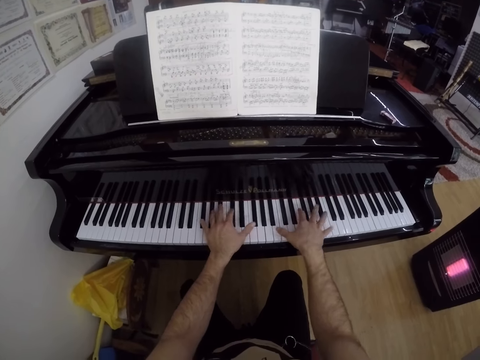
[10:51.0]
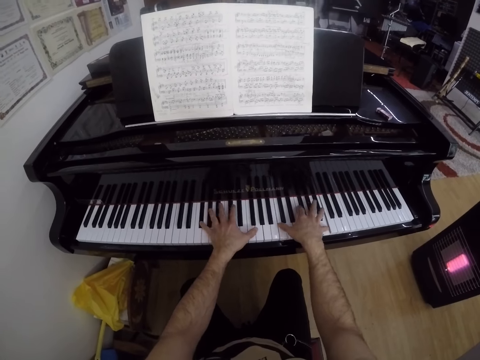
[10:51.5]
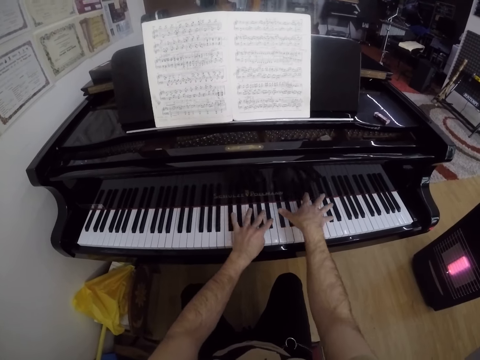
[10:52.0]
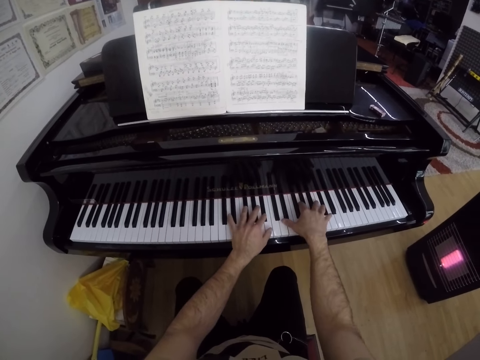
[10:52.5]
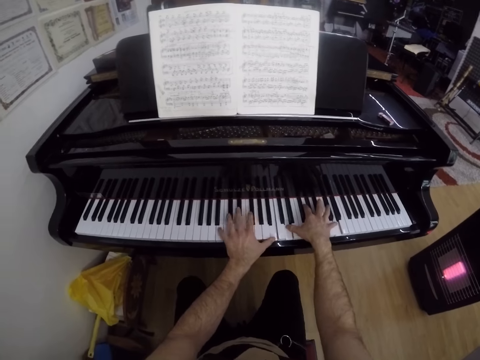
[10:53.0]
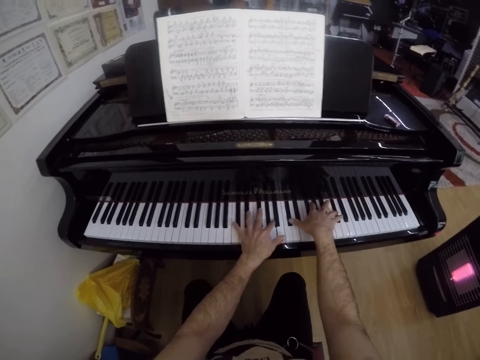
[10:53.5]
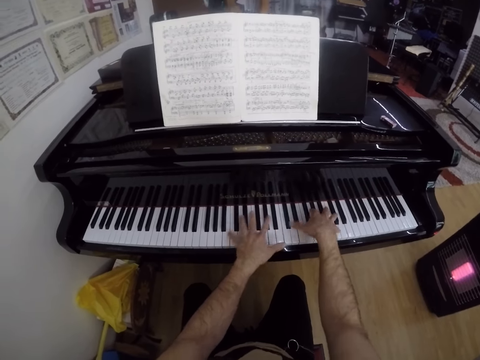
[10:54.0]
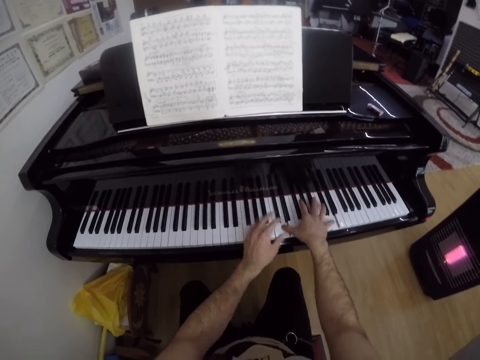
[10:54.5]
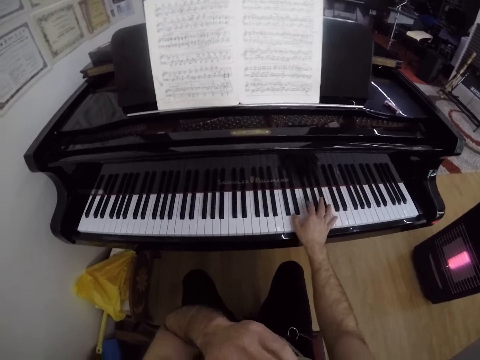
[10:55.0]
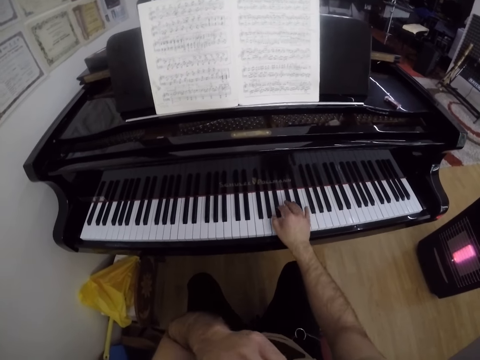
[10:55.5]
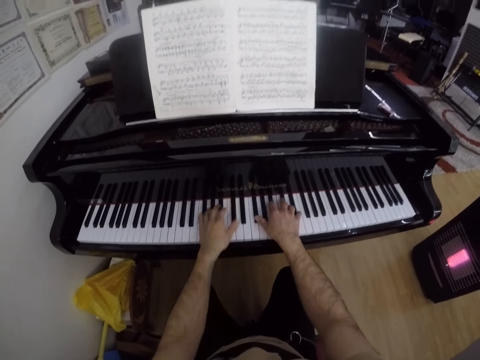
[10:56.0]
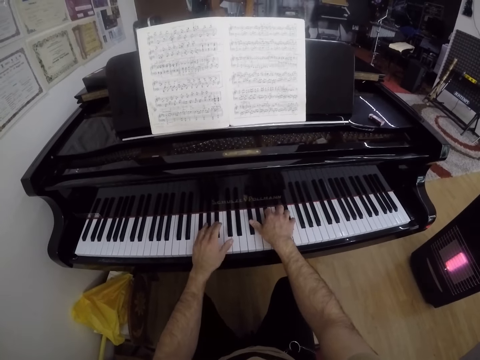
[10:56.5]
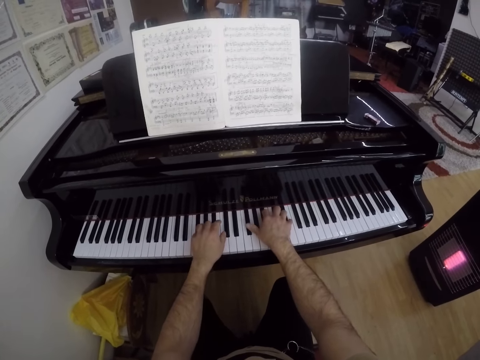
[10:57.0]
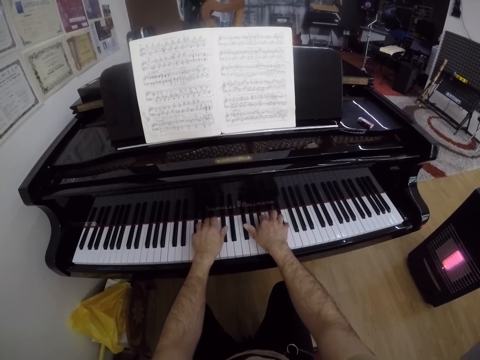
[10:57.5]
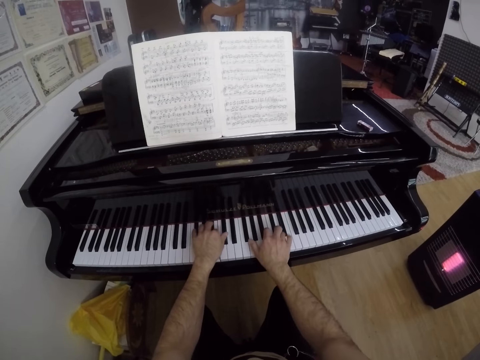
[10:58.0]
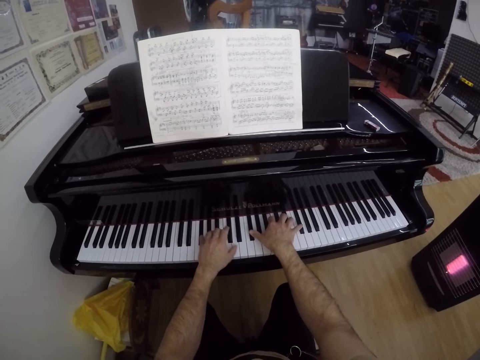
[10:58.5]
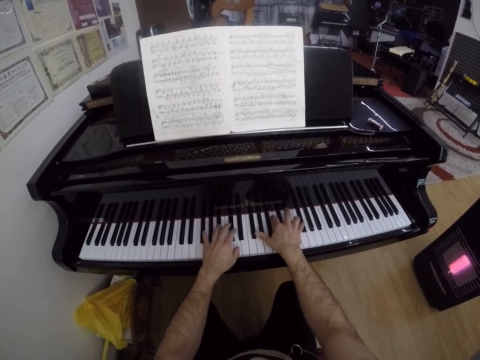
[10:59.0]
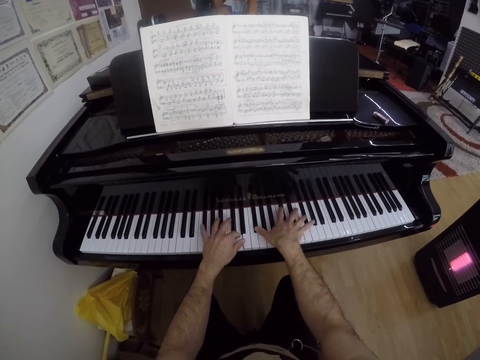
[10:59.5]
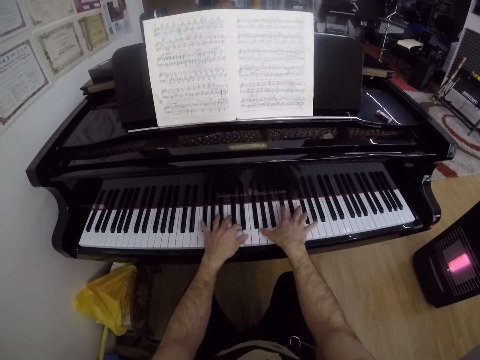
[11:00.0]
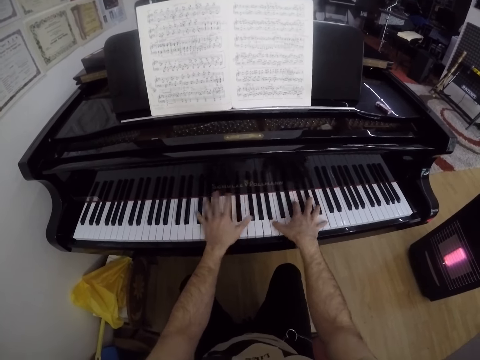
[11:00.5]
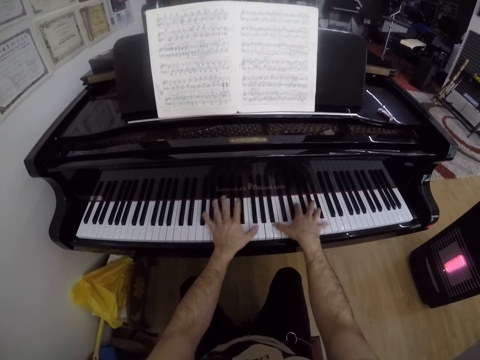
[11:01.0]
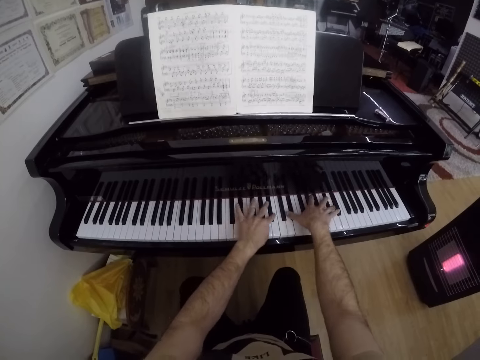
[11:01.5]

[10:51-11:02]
The camera wearer removes his left hand from the piano. He raises his left hand towards his face. He stops to press keys on the keyboard piano. He plays the piano with both hands.

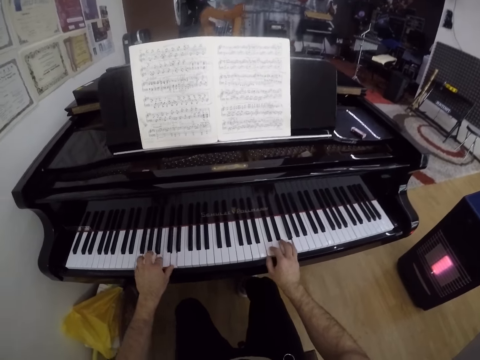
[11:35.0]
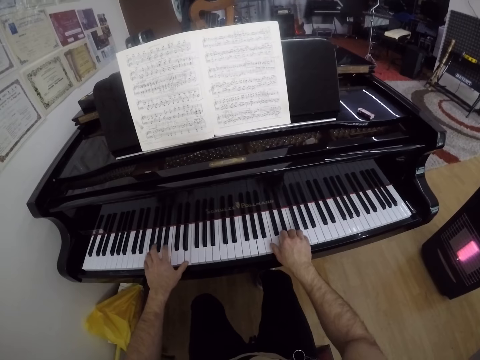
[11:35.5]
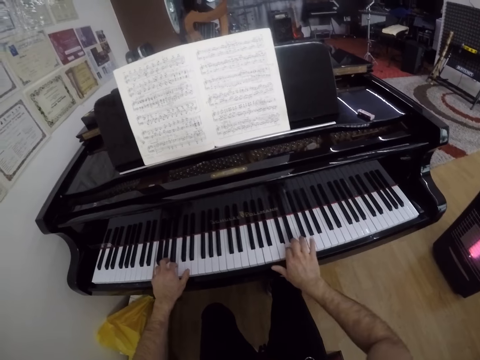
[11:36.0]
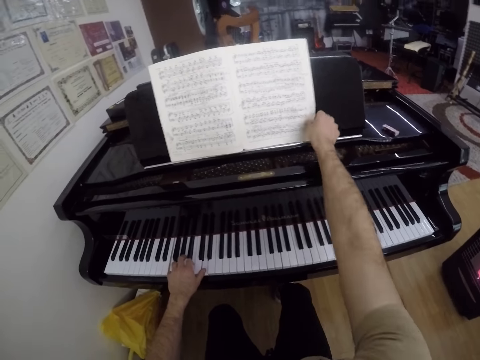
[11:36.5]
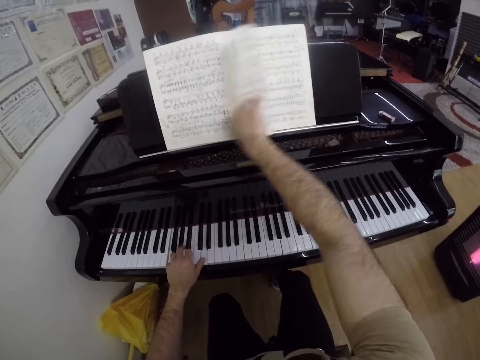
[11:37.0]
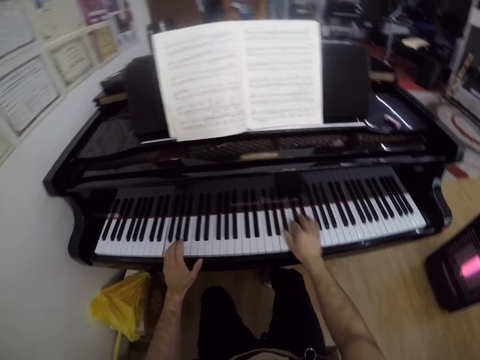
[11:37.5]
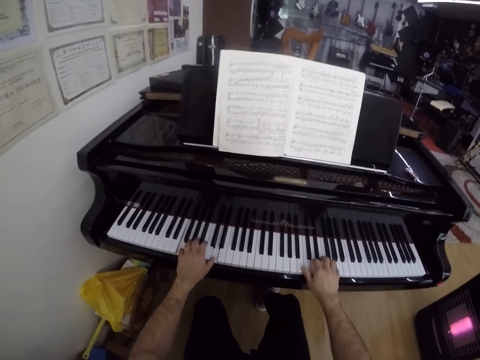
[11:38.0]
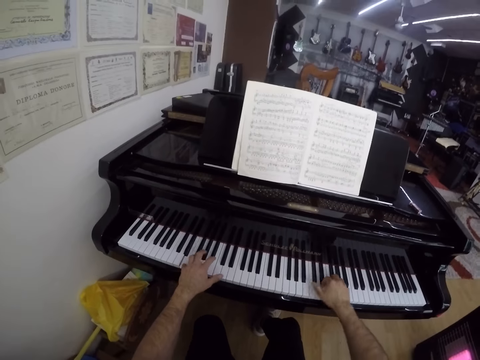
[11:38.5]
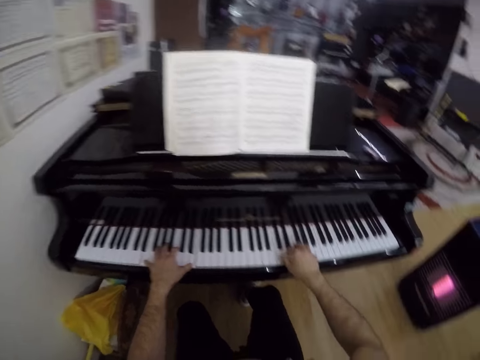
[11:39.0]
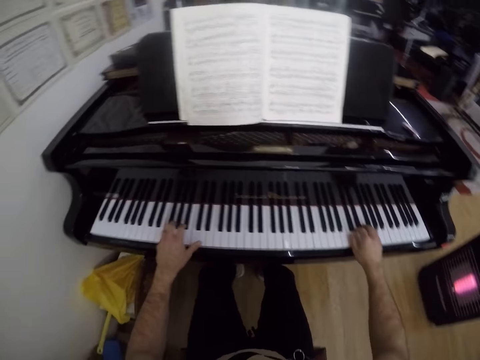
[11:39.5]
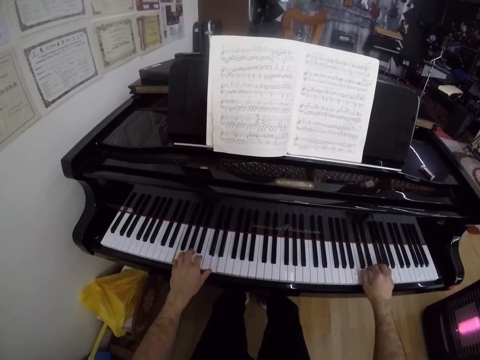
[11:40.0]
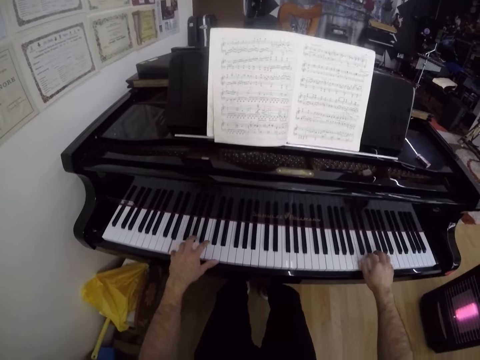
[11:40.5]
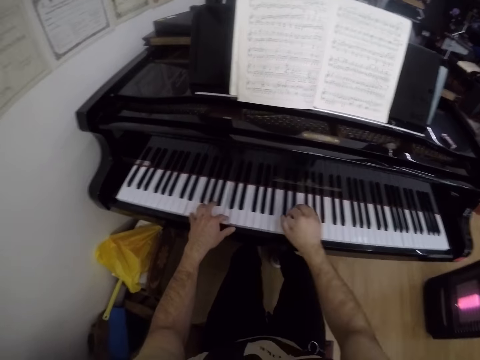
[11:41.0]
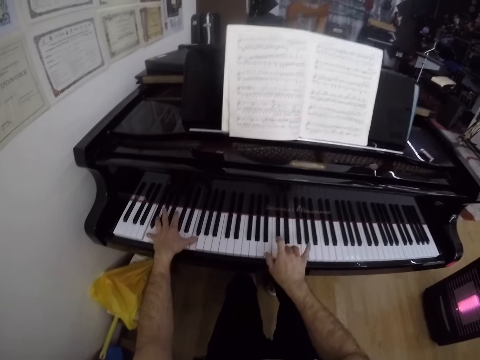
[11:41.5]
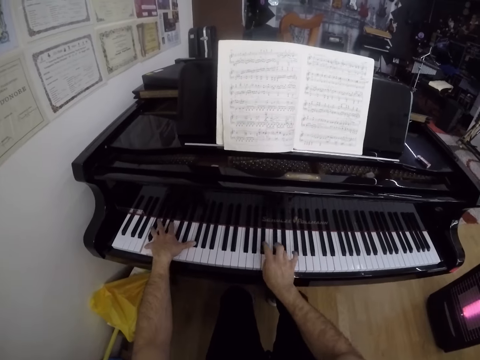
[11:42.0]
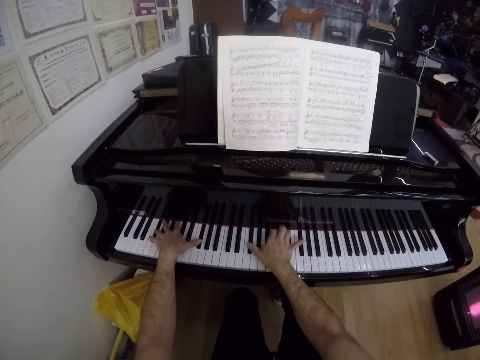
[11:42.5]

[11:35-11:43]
The camera wearer flips the note on the piano with his right hand. He plays the piano with both hands.

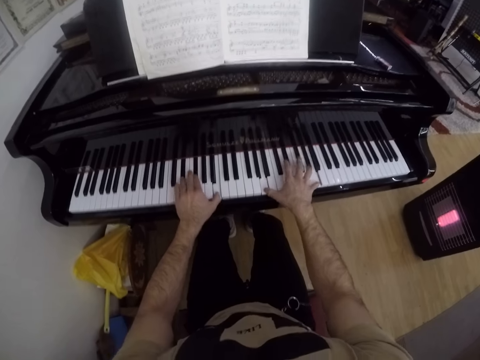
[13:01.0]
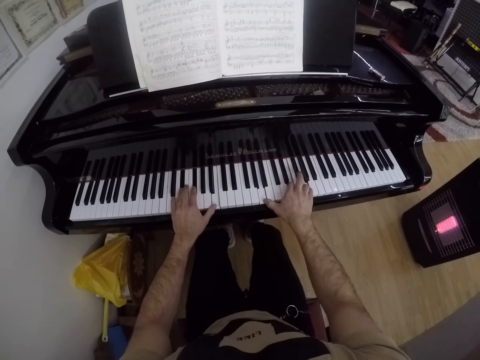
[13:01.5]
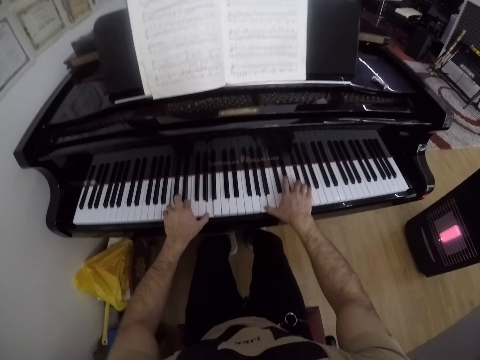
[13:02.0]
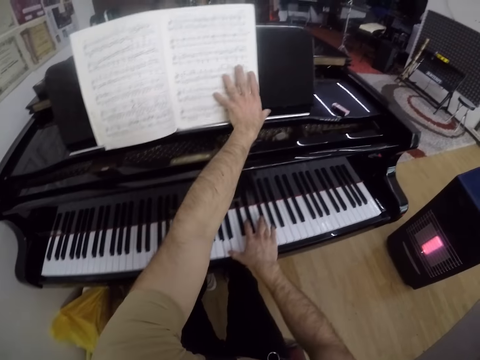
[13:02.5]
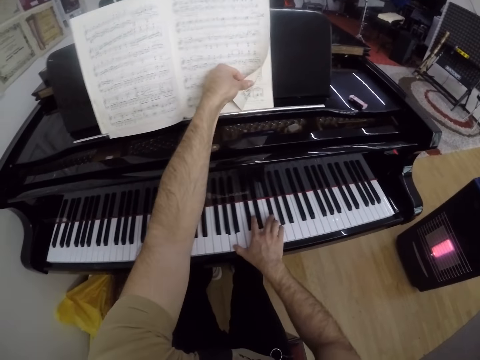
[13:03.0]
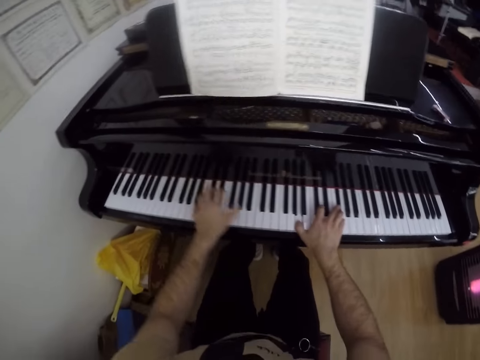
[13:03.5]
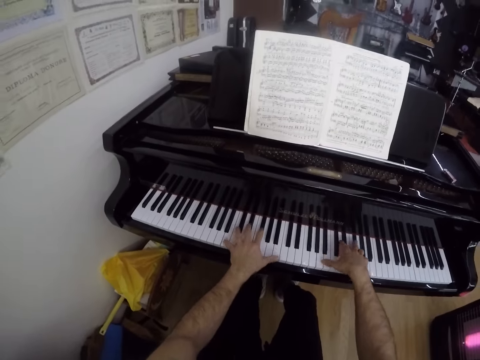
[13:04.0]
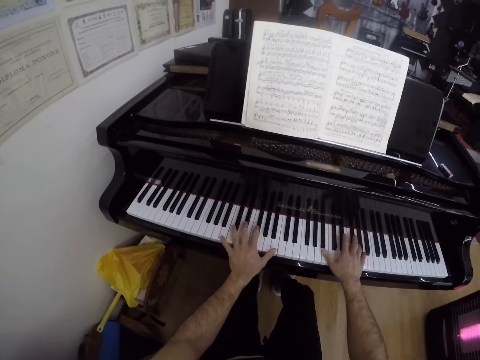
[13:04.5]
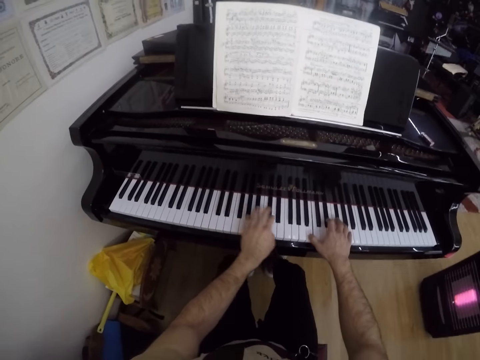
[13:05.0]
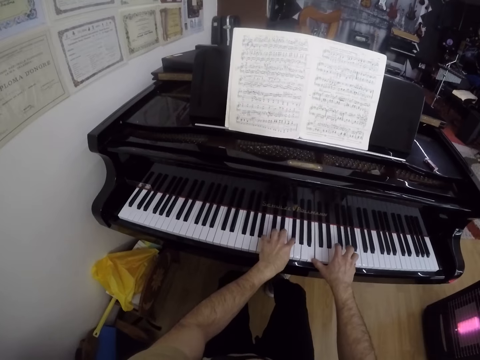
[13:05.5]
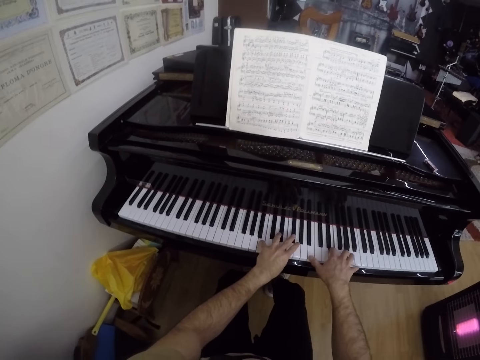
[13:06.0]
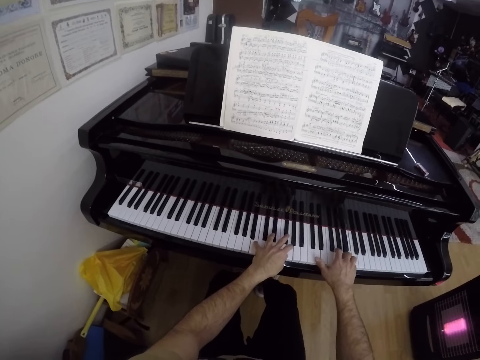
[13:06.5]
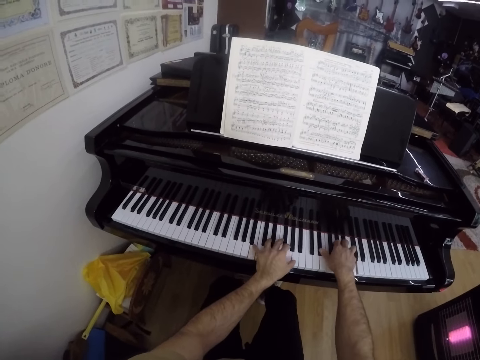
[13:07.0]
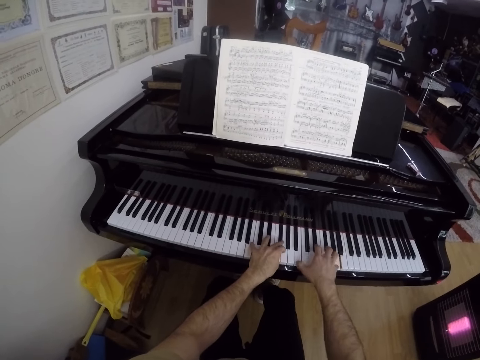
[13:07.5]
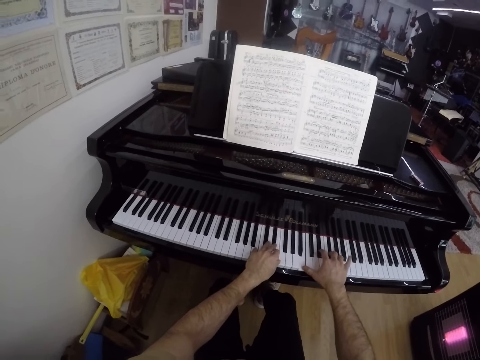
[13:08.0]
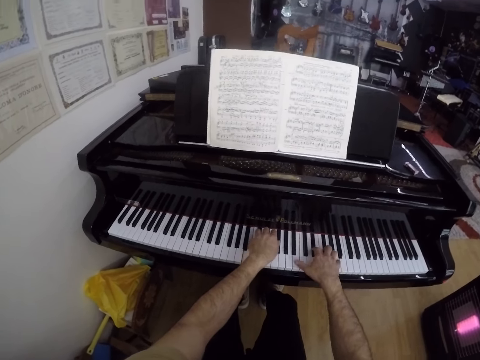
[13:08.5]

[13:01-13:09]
The camera wearer removes his left hand from the piano. He flips the note on the piano with his left hand. He plays the piano with his right hand. He plays the piano with both hands.
